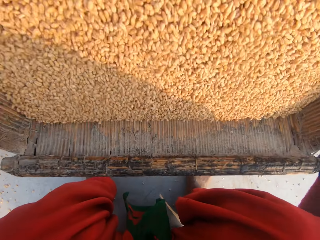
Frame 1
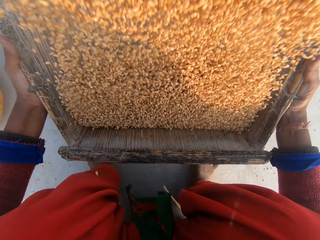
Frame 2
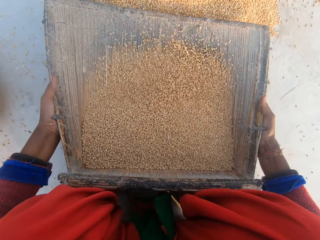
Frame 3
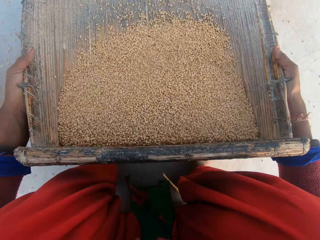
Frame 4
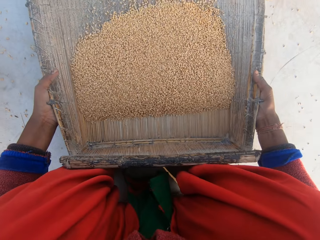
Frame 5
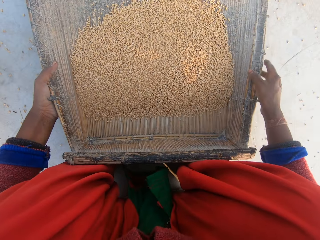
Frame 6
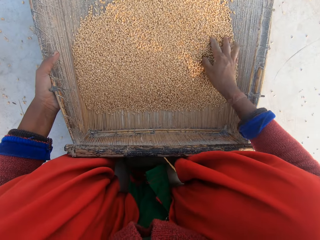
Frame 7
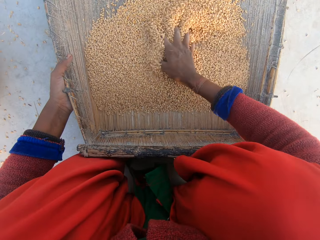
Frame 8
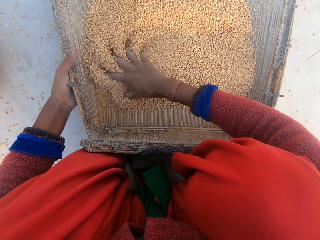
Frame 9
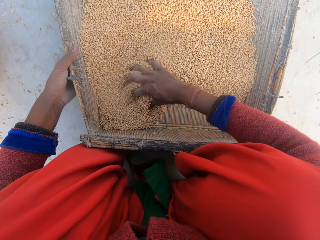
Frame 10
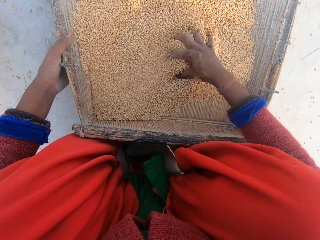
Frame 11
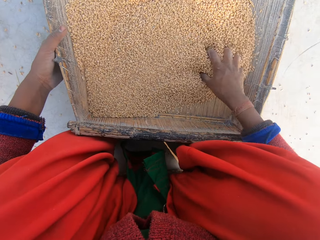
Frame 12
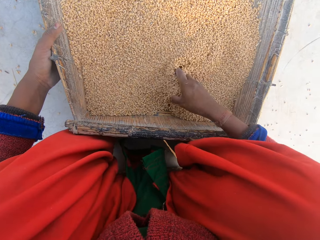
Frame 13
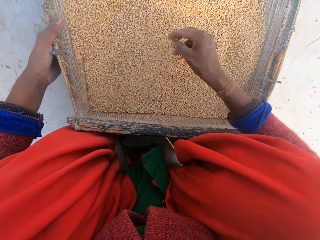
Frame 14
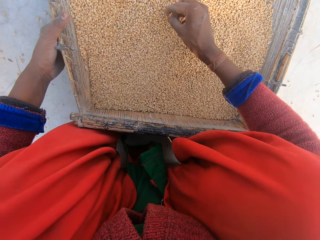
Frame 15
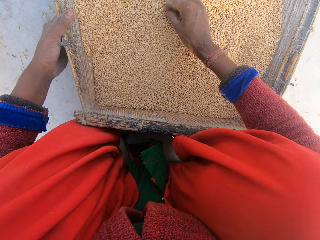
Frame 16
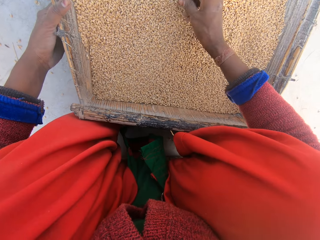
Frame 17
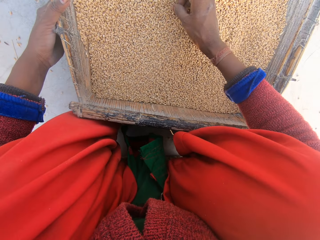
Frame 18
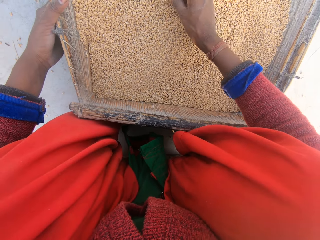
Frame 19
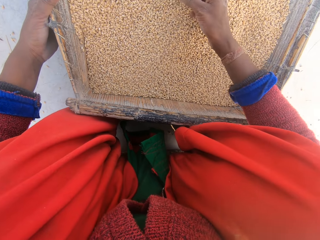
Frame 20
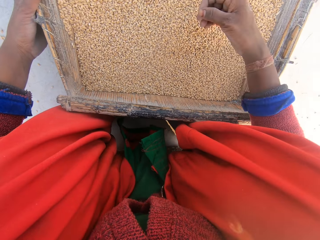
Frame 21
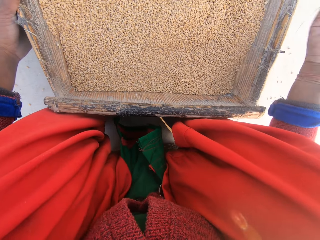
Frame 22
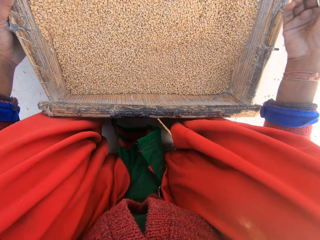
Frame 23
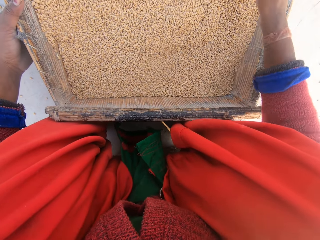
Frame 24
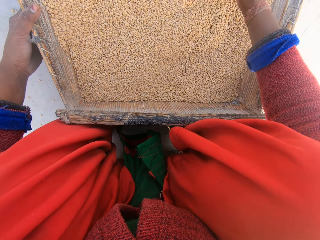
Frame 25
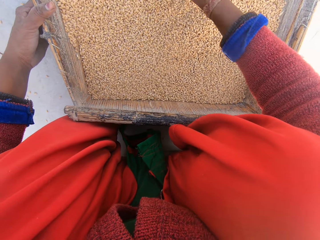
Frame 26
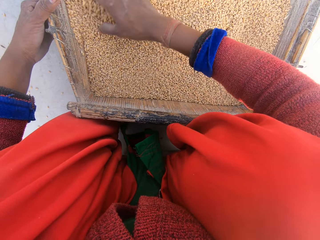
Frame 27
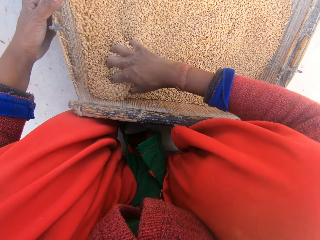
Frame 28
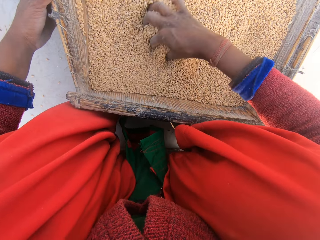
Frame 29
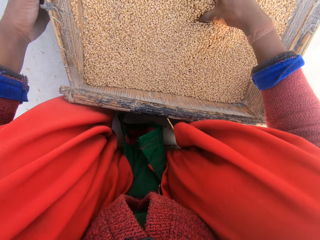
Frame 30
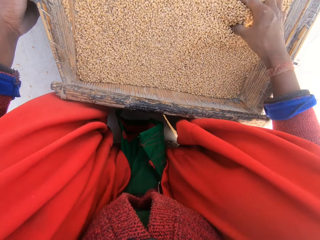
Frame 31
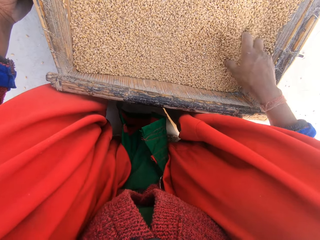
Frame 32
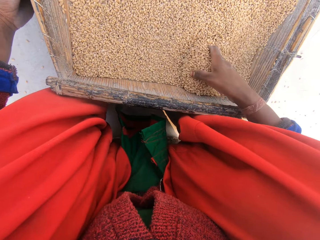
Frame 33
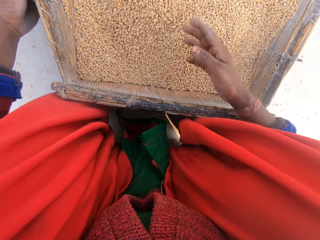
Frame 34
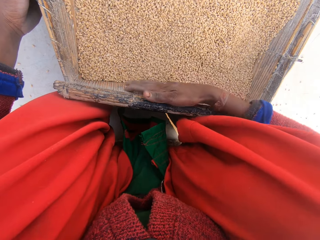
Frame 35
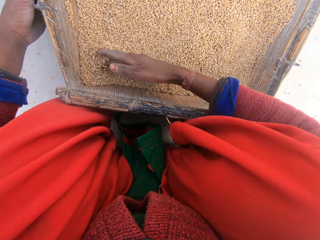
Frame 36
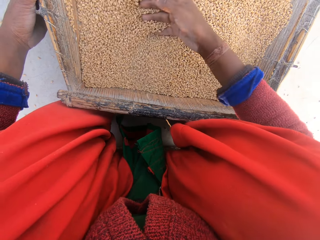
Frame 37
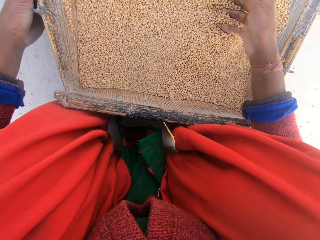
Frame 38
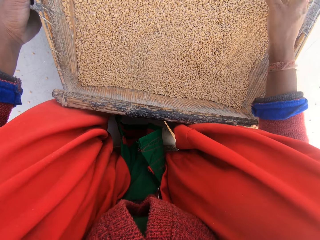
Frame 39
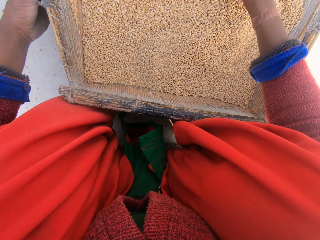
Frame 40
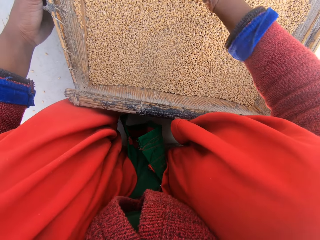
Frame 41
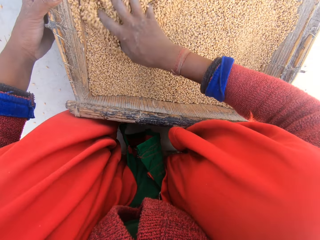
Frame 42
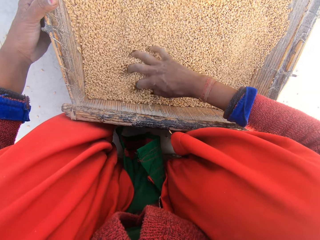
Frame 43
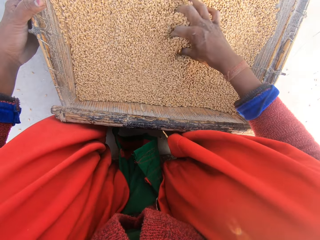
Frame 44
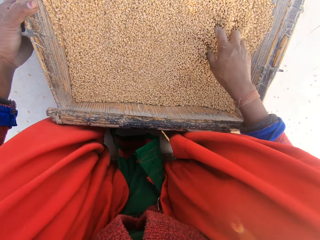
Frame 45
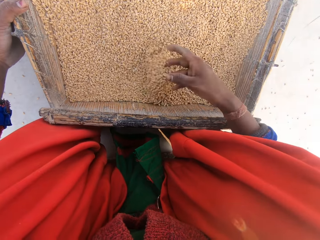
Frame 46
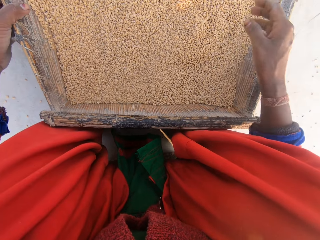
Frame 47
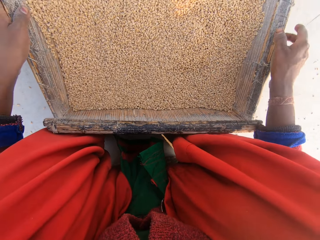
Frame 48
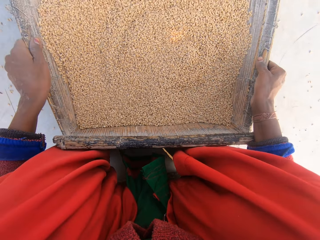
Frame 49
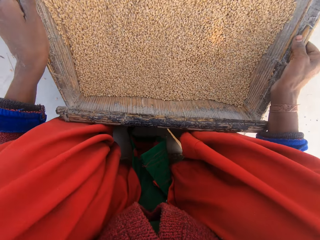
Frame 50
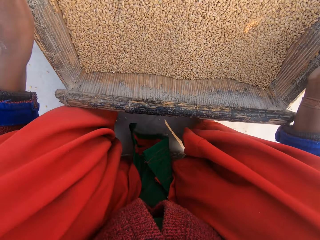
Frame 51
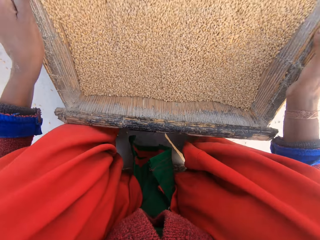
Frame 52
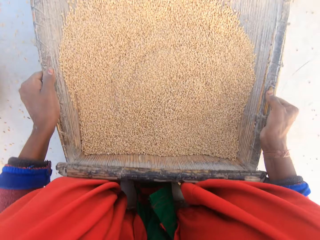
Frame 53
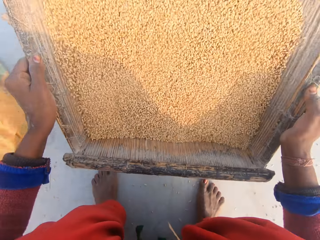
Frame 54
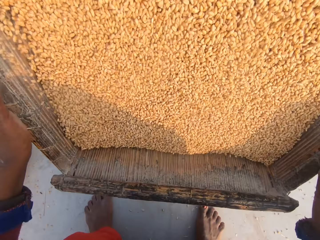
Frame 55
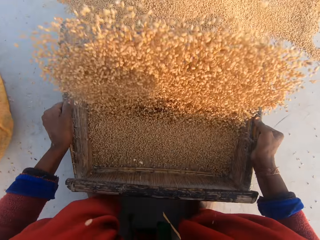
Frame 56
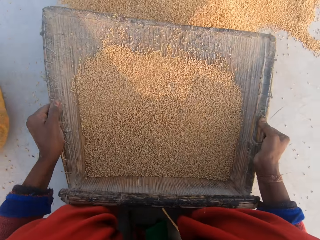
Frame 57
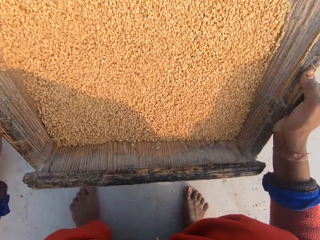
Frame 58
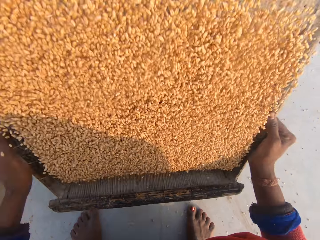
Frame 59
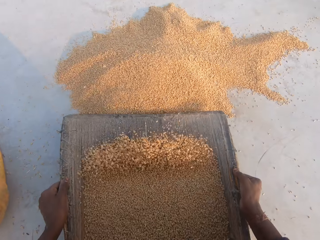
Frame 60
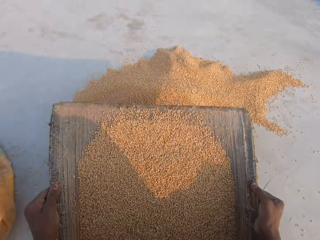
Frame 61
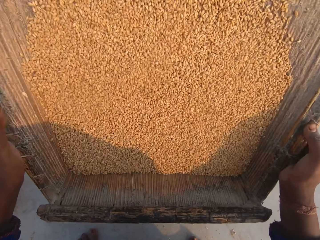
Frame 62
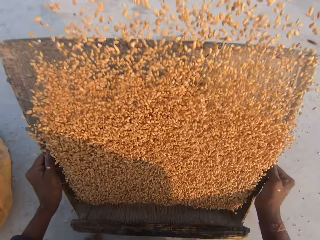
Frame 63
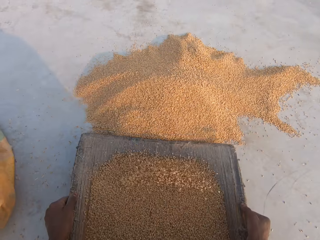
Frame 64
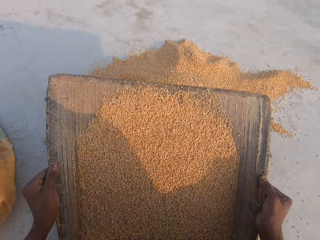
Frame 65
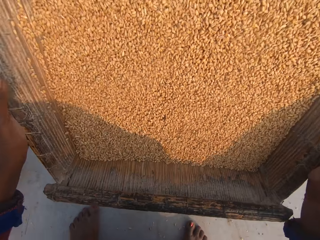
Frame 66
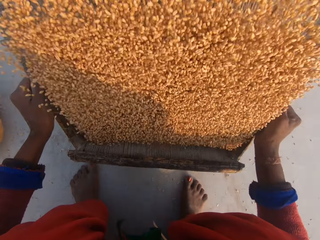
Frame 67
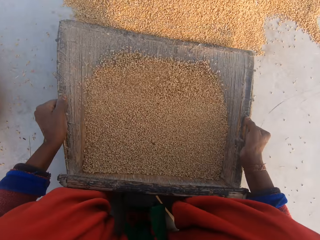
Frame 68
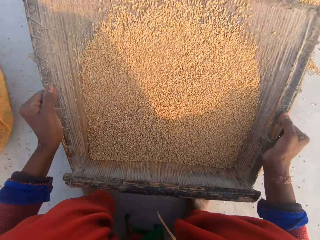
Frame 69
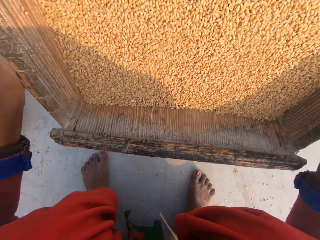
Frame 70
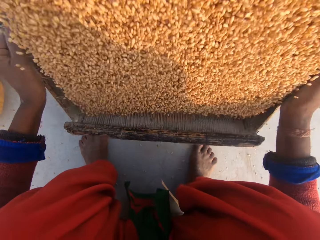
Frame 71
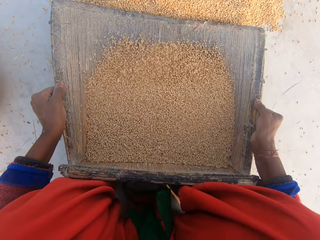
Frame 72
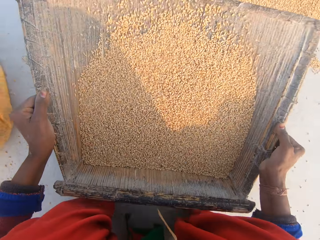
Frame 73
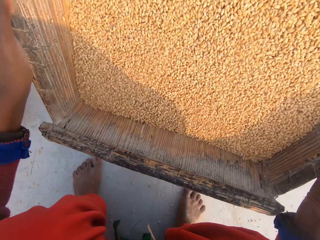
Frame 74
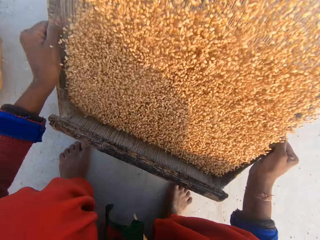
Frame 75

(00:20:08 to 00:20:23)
The camera wearer touches the maize or millet on the sieve. They inspect the millet. They pick up the maize on the sieve. They throw the maize. They touch the maize on the sieve. They sieve the maize with the sieve.

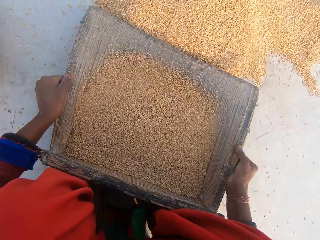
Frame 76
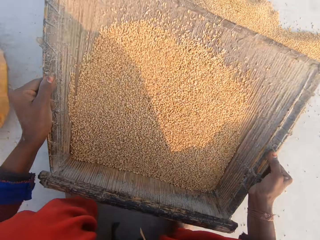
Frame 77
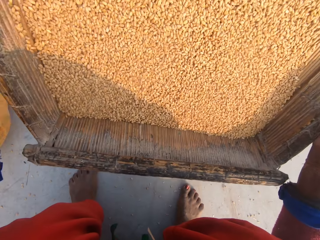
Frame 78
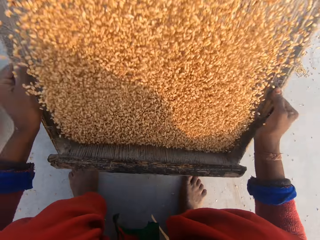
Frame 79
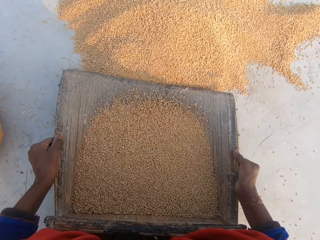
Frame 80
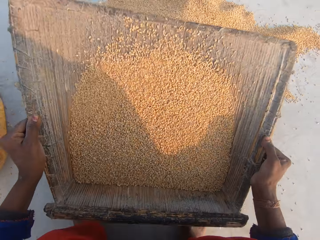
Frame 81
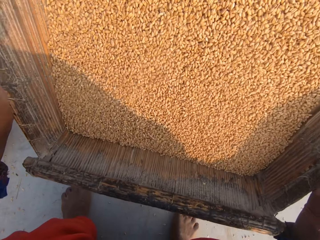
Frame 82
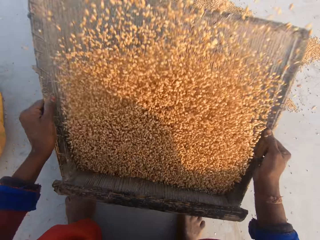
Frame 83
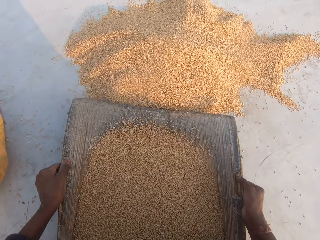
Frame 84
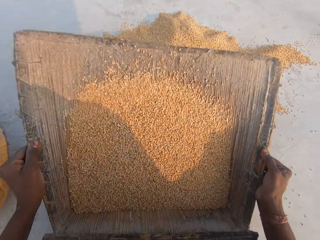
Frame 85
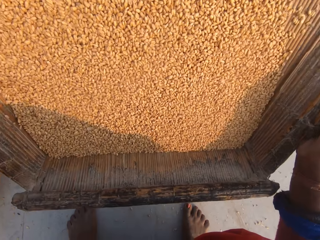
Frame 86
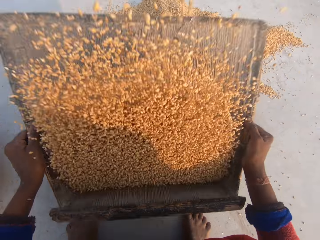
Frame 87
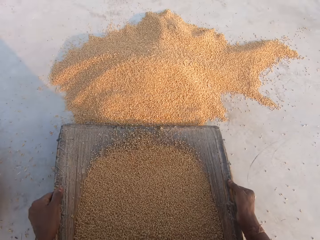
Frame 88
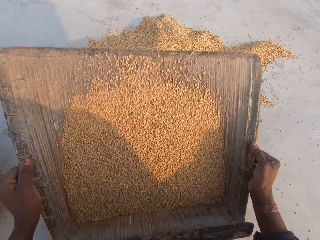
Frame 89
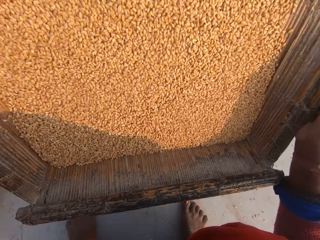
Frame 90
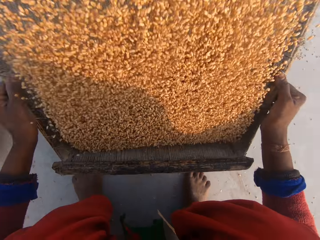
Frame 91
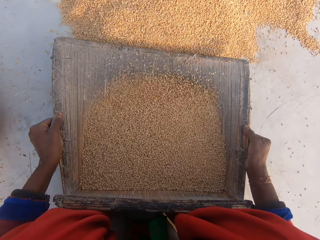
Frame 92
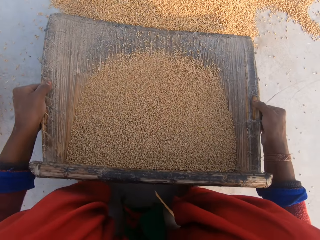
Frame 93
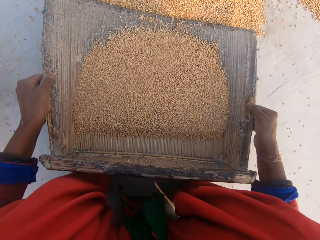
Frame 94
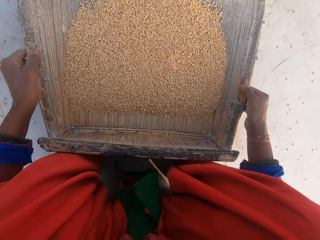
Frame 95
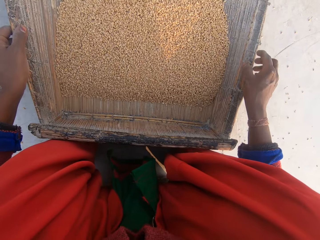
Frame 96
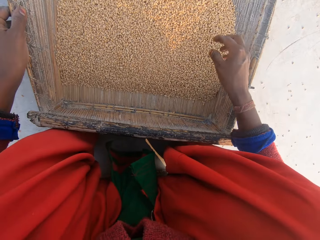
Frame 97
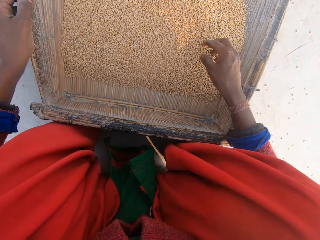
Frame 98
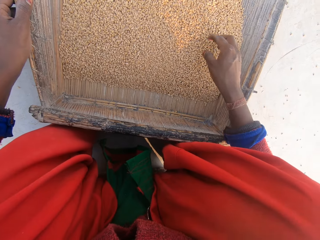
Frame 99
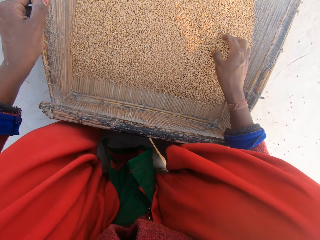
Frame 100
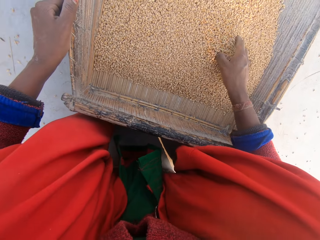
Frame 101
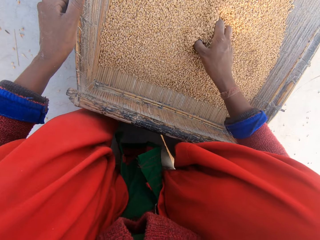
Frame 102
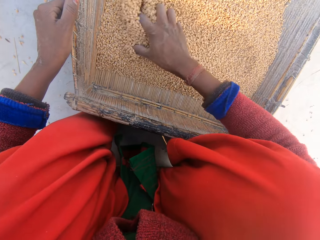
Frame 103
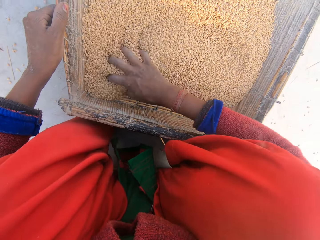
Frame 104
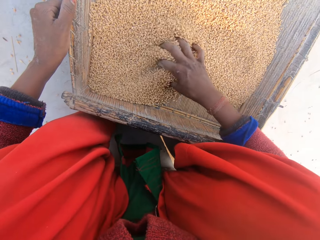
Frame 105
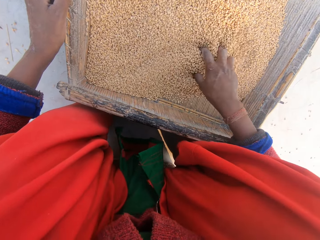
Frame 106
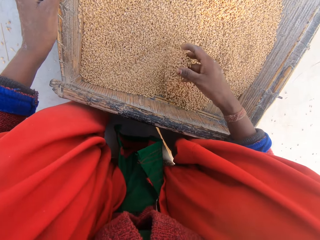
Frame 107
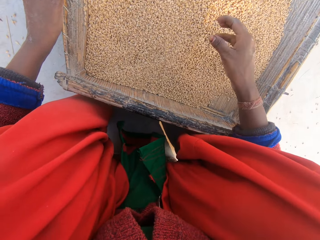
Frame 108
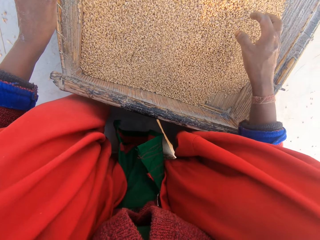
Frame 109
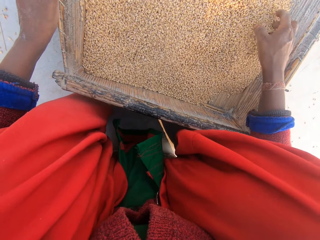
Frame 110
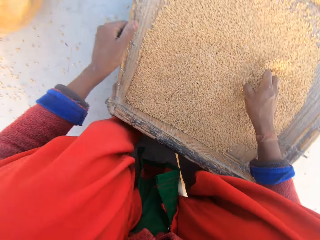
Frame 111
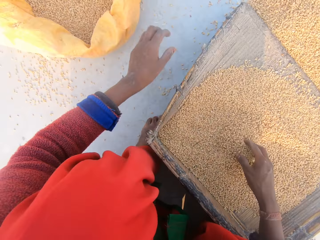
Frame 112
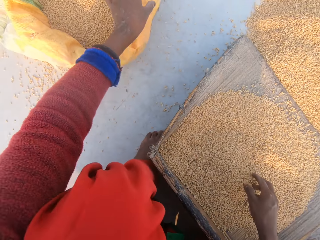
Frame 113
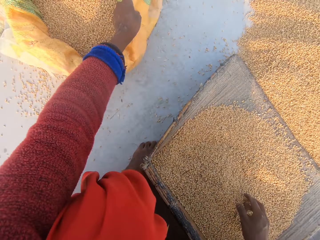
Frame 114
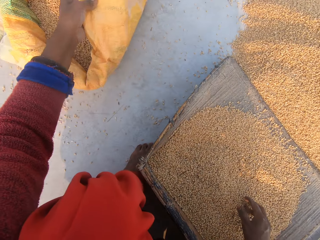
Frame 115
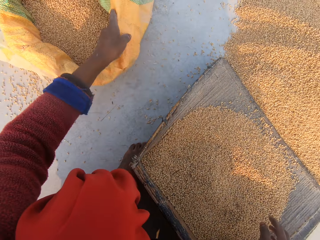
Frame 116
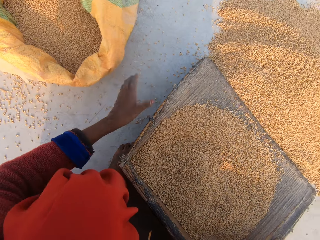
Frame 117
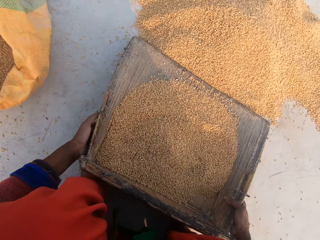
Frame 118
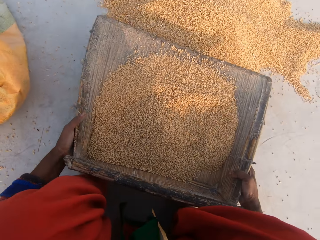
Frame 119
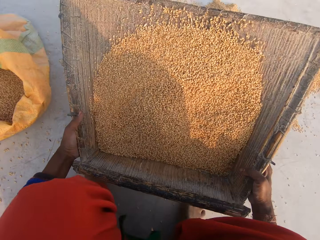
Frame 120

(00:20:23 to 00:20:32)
The camera wearer inspects the millet or maize. They touch the maize on the sieve. They hold the sack. They touch the sack on the ground.
